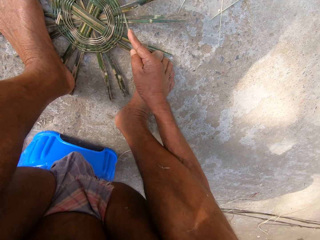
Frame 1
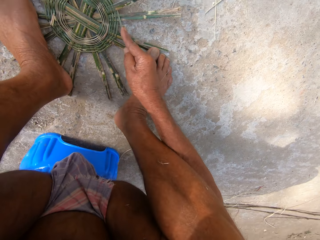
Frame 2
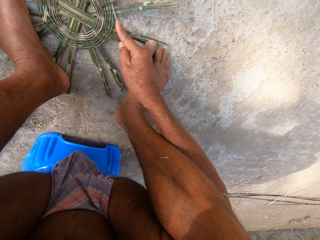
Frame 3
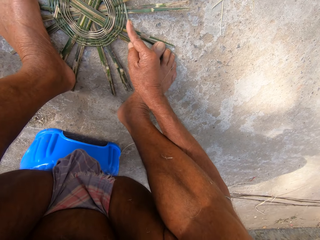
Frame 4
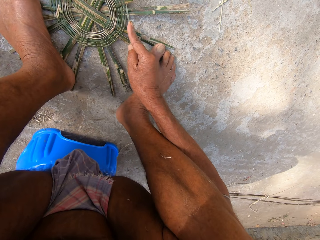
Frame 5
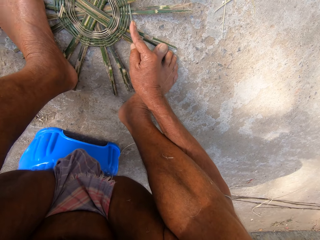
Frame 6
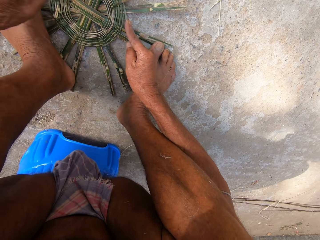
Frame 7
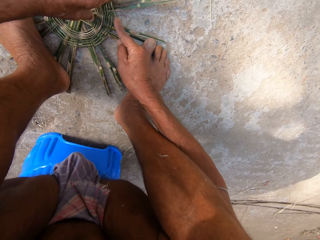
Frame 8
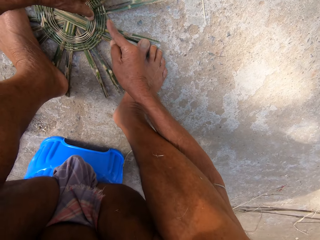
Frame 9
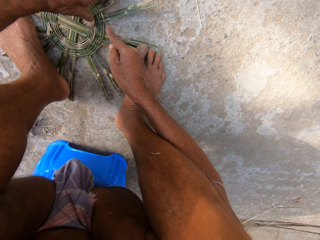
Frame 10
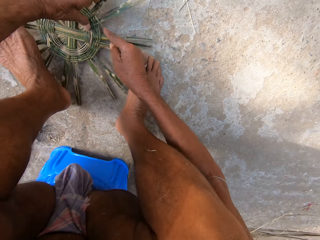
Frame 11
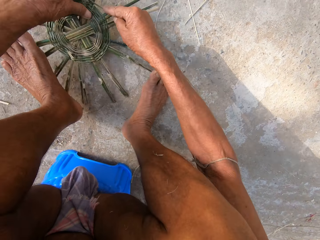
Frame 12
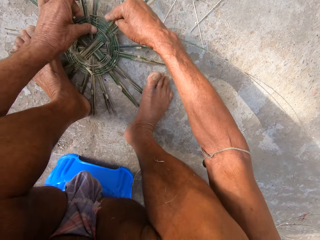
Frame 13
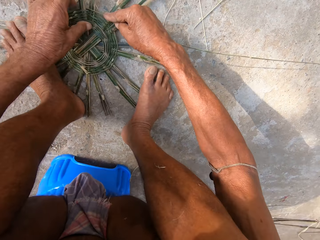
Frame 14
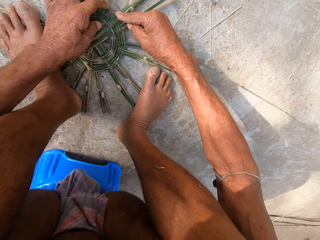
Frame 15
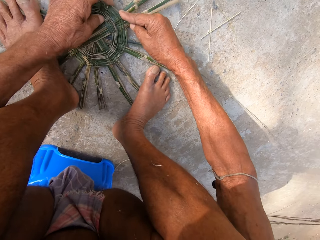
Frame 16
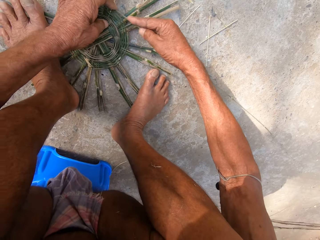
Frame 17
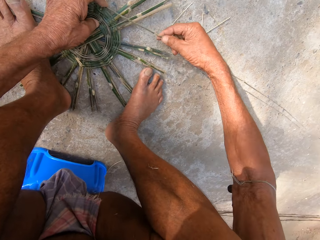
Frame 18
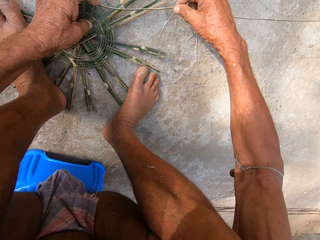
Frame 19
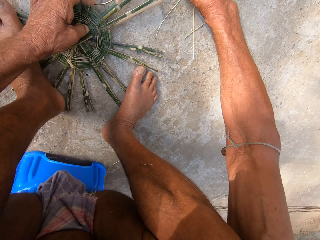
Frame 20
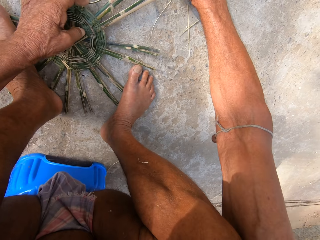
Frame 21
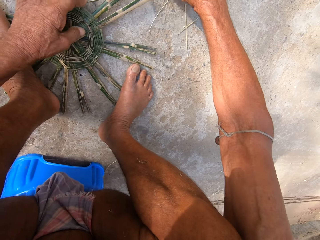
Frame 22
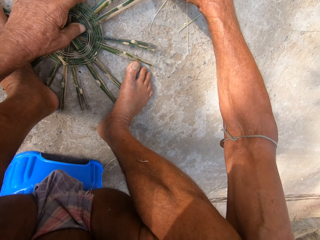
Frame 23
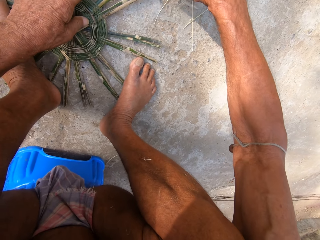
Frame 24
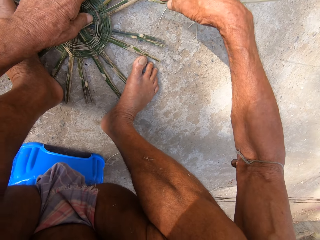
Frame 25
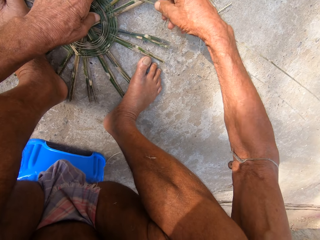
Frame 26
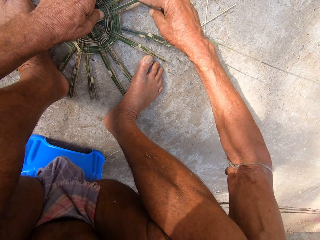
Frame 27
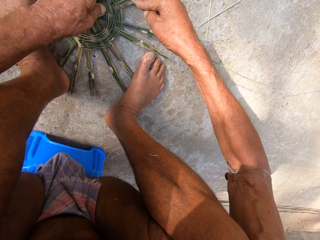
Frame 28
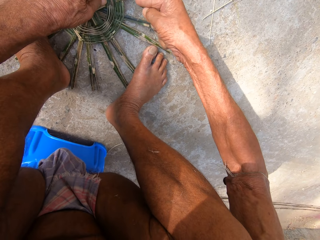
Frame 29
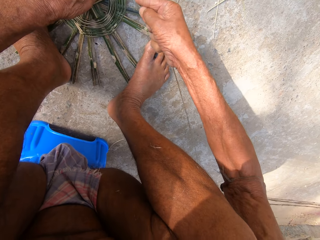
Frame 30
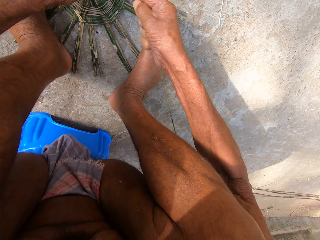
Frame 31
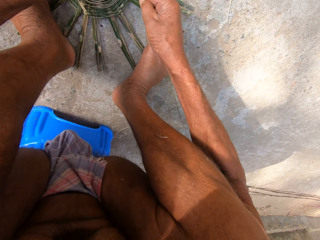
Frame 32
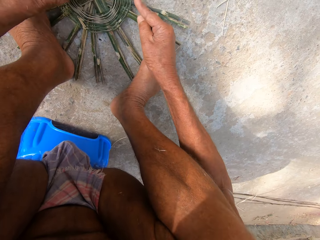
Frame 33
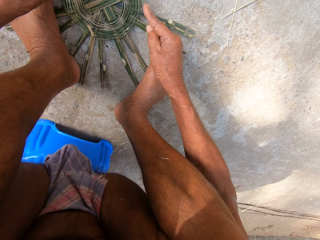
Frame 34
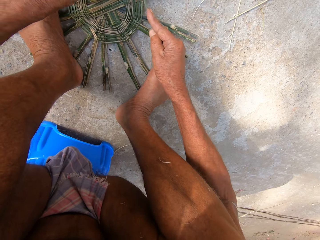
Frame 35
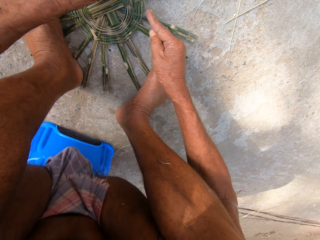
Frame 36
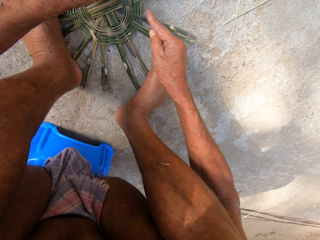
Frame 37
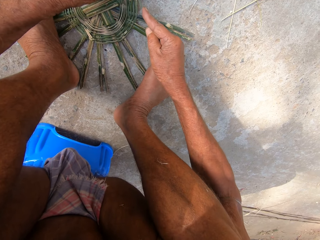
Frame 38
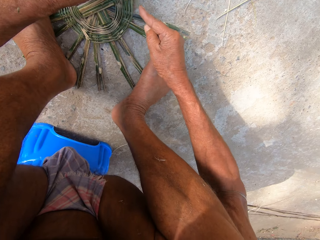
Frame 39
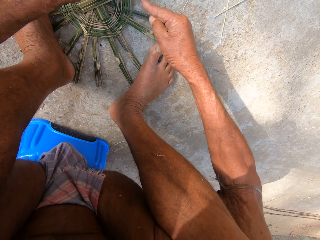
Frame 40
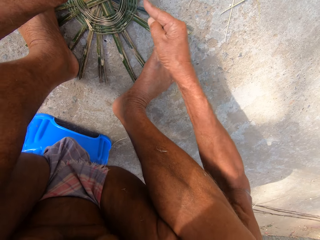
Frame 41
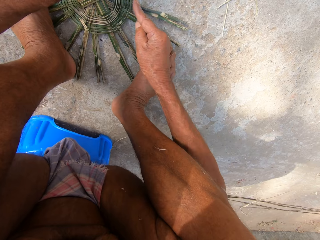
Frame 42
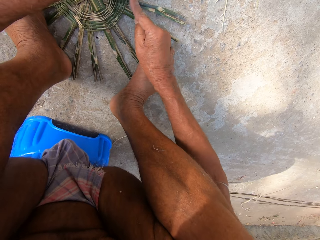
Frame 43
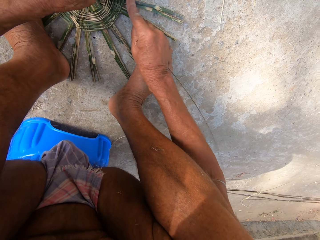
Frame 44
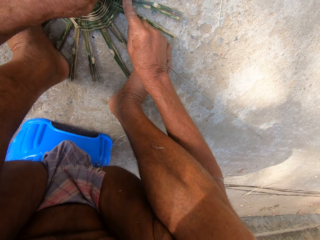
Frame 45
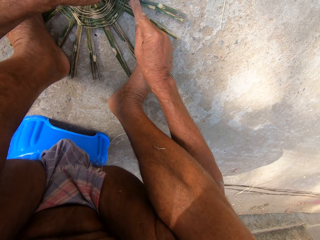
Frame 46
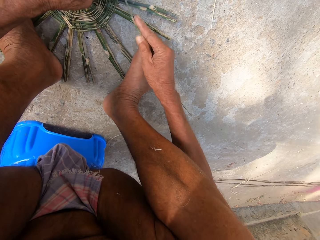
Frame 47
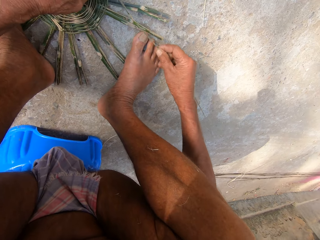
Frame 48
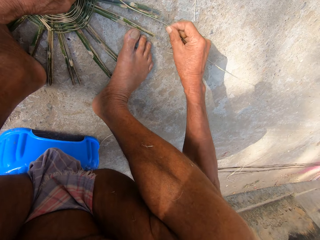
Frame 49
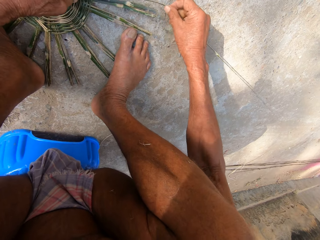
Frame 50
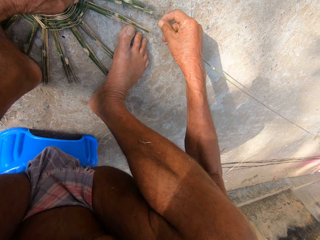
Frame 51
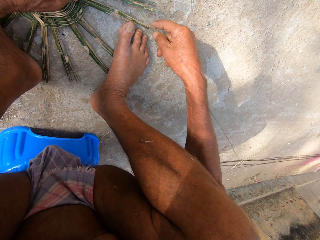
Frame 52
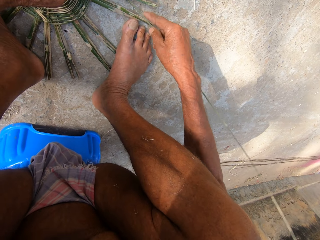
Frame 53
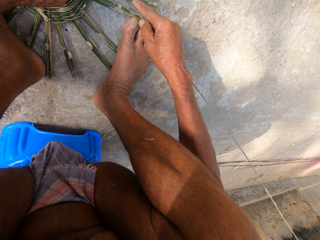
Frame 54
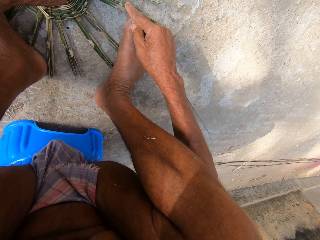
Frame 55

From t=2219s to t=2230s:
The camera wearer hits something. They place something down. They weave the basket on the floor with the strand of bamboo in both hands.

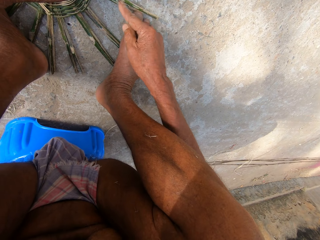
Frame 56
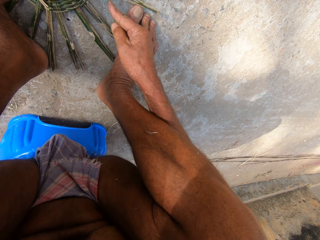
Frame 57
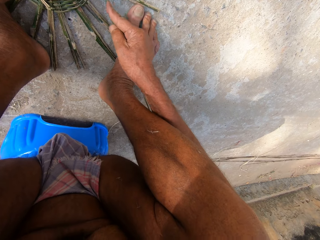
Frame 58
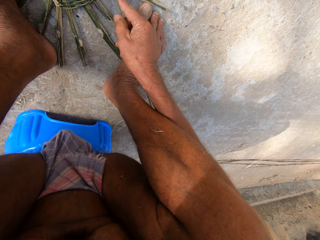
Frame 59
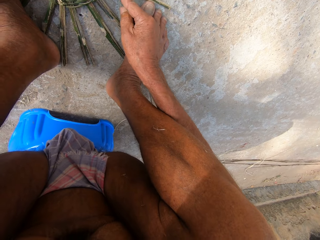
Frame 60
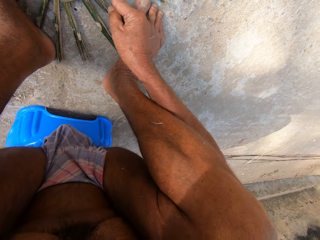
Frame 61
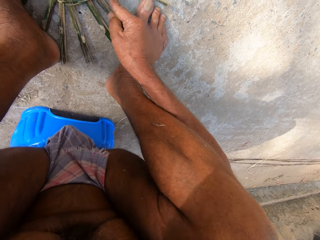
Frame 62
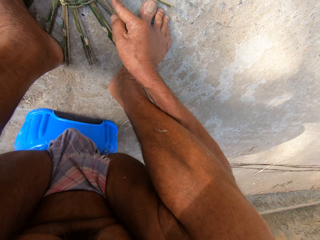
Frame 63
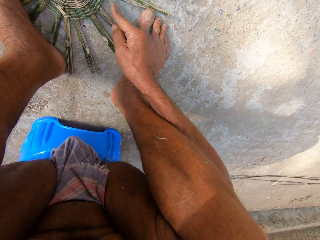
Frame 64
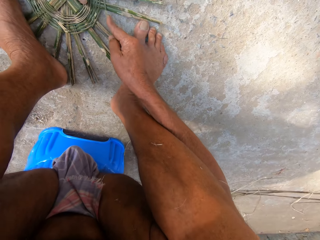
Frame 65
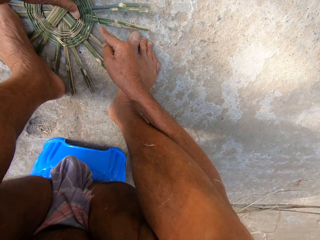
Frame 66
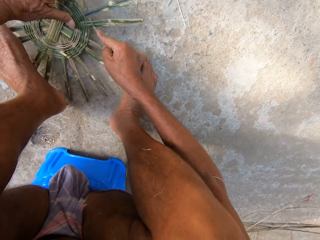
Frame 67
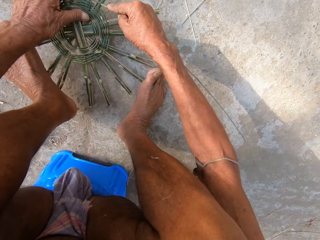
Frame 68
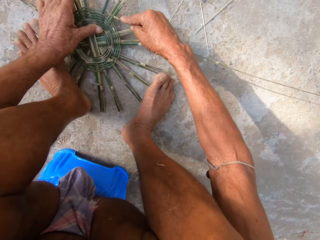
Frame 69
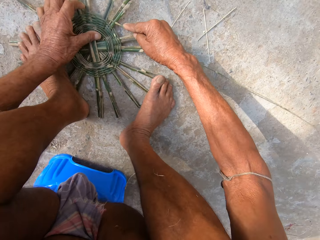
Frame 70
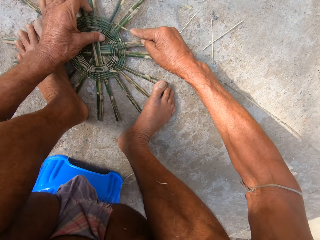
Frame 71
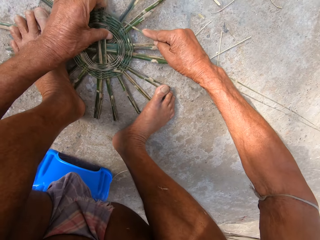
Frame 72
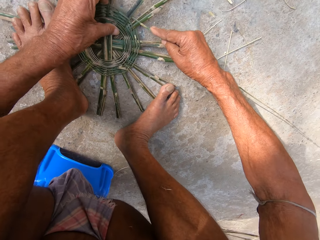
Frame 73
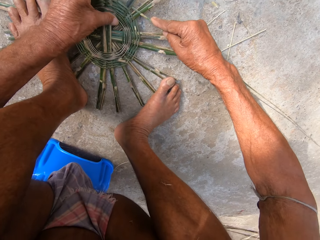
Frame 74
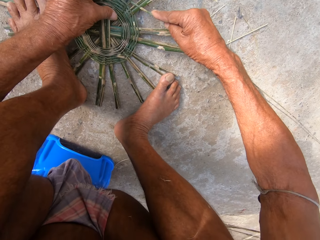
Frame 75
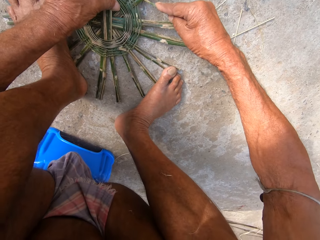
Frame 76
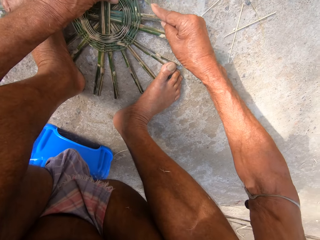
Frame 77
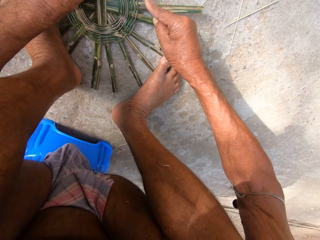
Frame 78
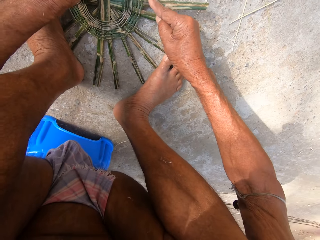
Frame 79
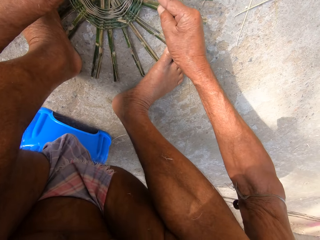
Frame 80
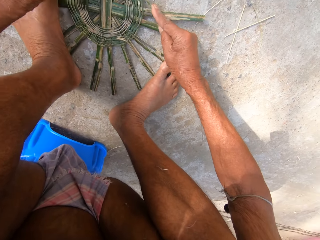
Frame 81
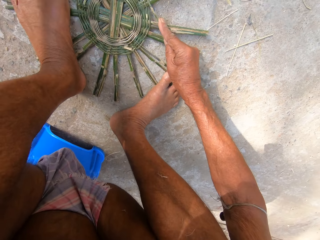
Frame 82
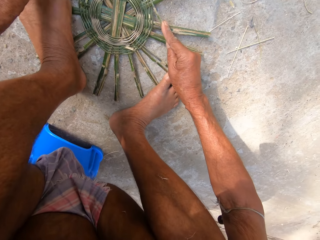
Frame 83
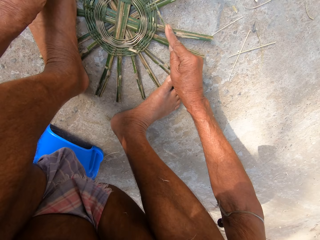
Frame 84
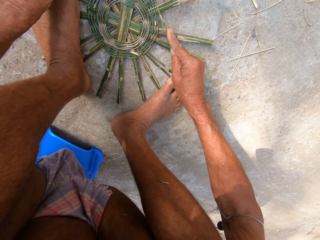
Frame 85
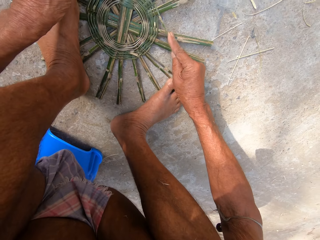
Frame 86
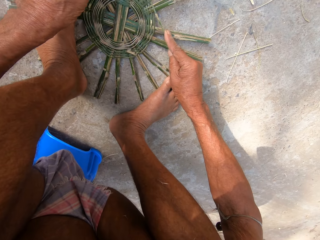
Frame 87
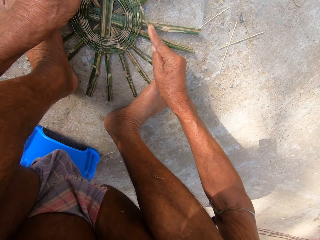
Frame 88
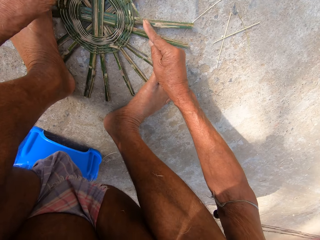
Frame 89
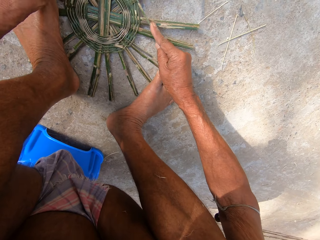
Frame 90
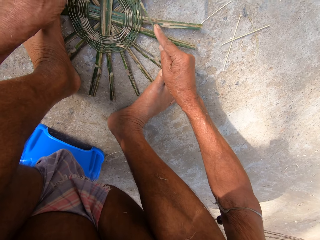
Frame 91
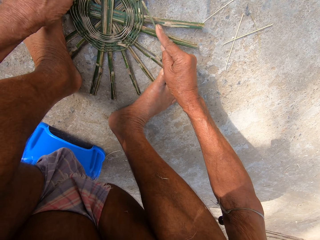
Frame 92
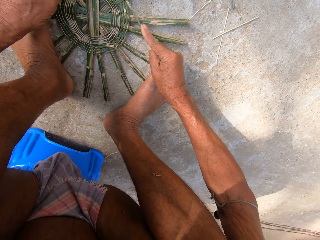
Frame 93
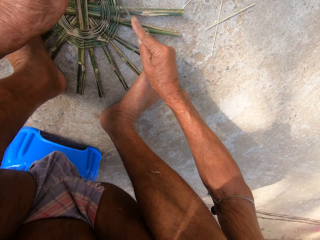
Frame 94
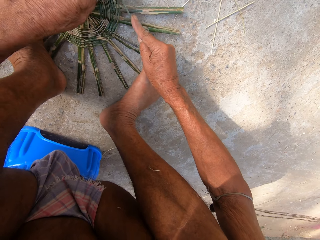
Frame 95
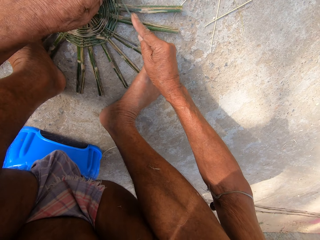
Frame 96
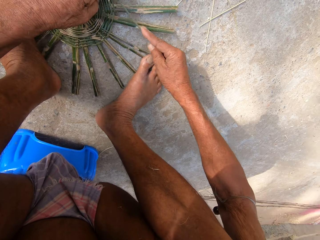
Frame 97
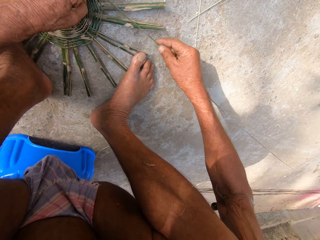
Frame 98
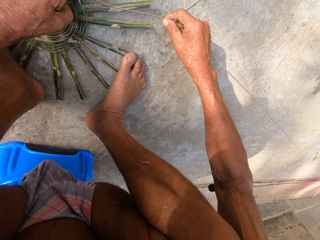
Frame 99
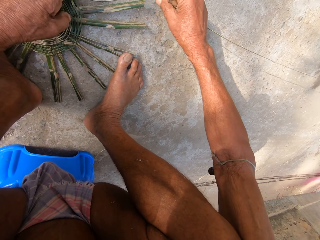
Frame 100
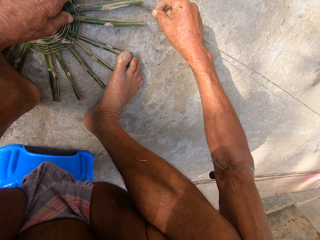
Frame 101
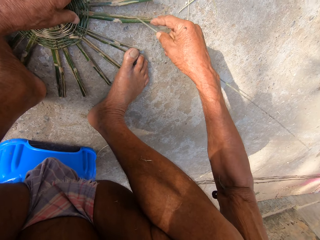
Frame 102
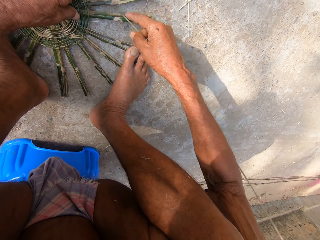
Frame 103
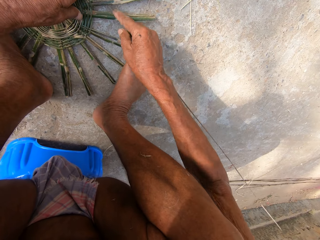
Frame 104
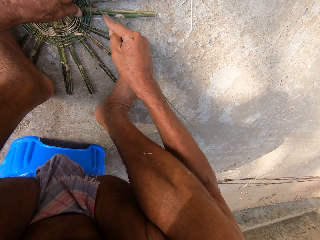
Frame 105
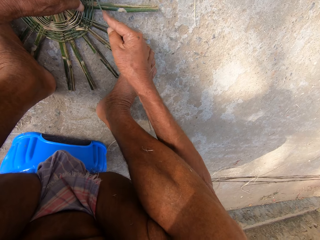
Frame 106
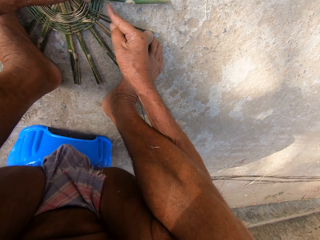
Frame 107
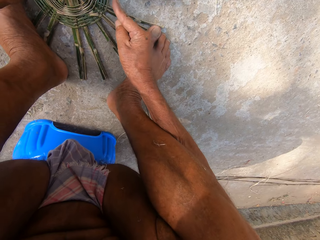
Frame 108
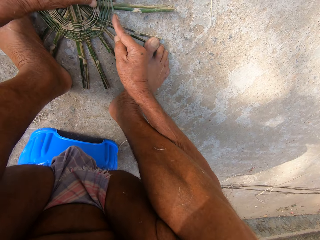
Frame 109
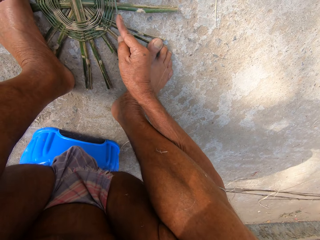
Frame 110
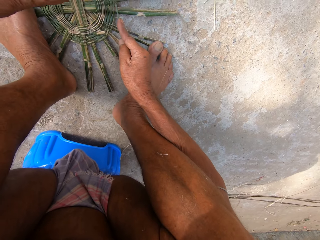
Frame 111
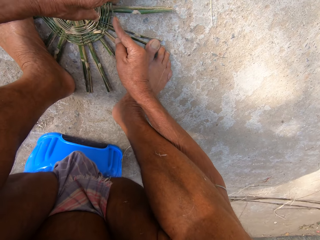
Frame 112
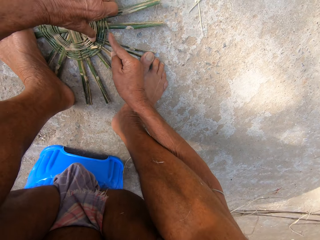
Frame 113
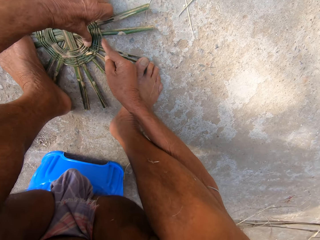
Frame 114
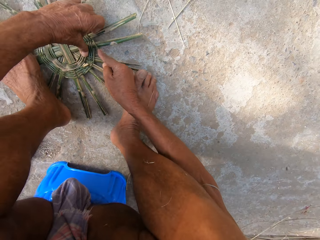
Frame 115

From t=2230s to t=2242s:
The camera wearer turns the unfinished basket. They weave the basket with both hands.
